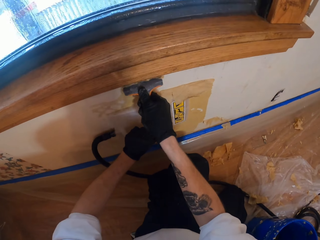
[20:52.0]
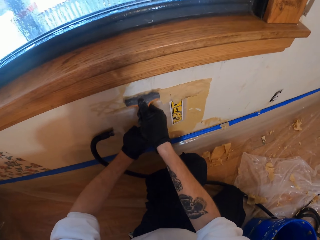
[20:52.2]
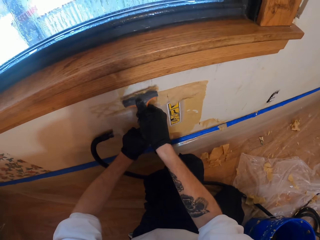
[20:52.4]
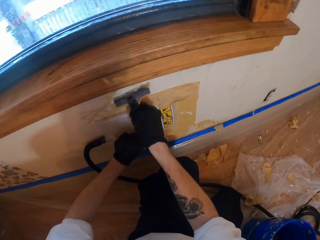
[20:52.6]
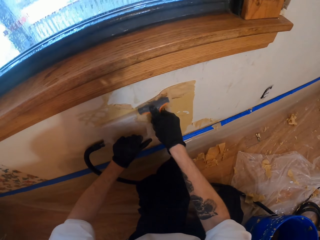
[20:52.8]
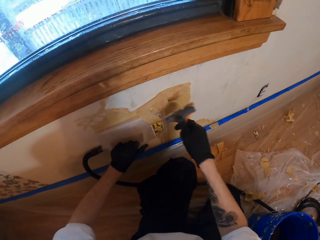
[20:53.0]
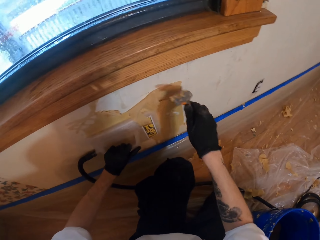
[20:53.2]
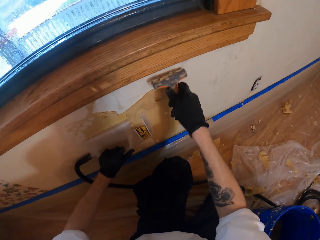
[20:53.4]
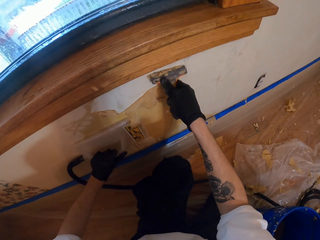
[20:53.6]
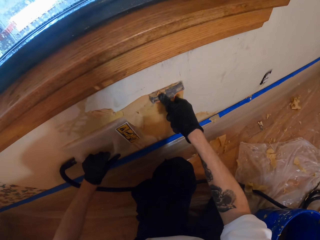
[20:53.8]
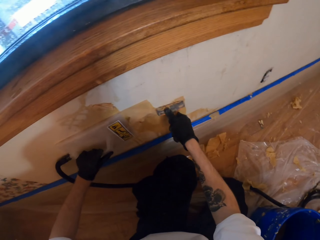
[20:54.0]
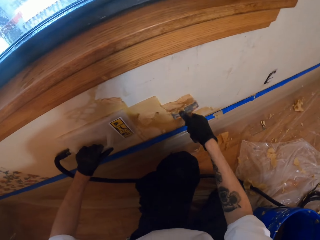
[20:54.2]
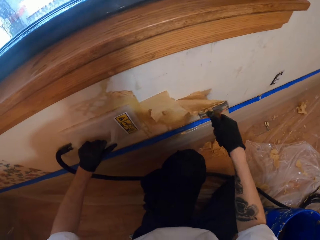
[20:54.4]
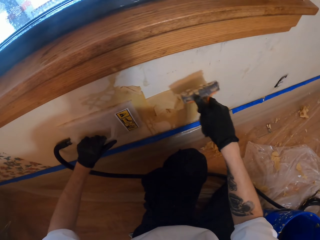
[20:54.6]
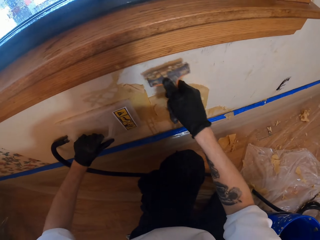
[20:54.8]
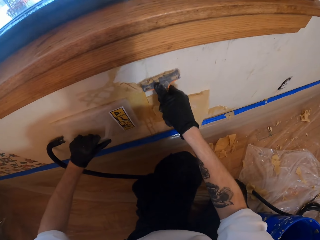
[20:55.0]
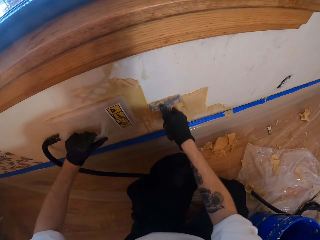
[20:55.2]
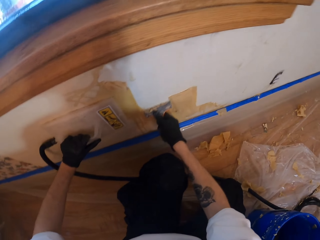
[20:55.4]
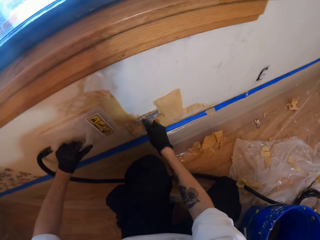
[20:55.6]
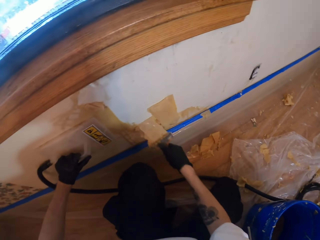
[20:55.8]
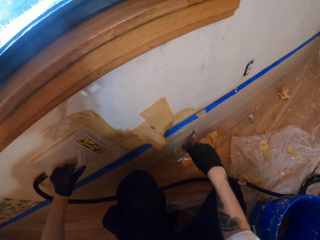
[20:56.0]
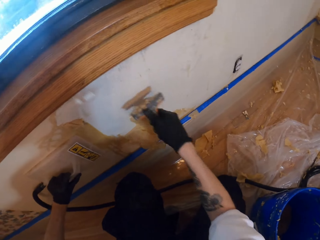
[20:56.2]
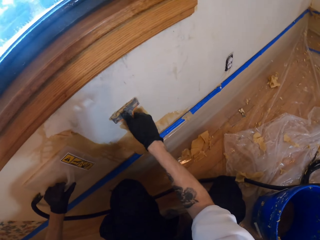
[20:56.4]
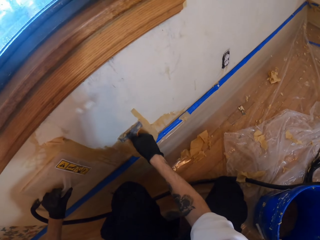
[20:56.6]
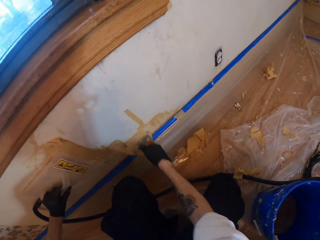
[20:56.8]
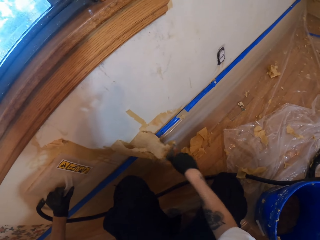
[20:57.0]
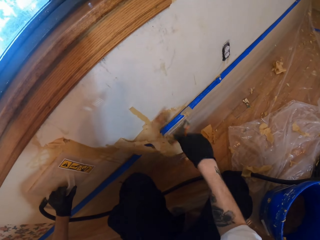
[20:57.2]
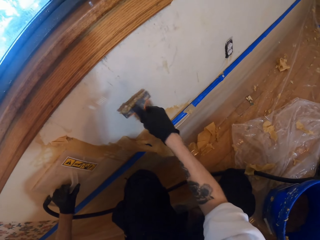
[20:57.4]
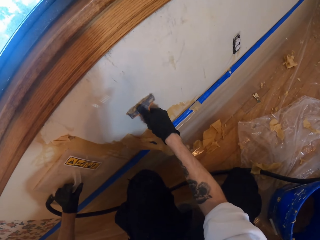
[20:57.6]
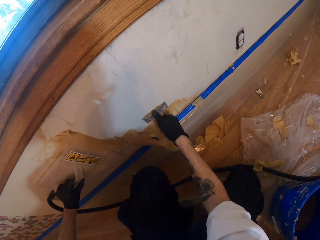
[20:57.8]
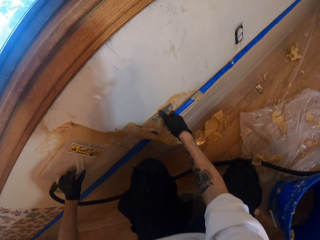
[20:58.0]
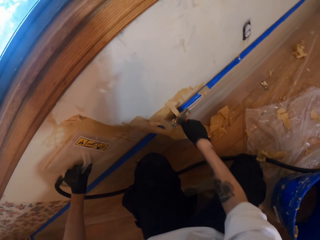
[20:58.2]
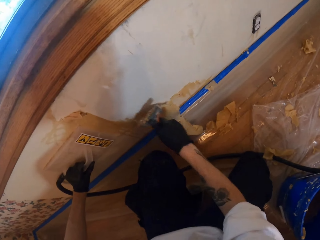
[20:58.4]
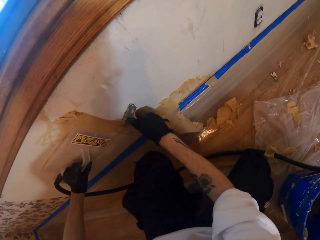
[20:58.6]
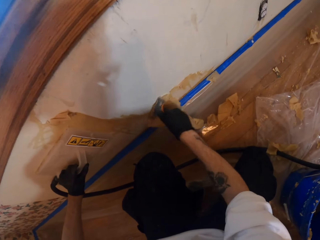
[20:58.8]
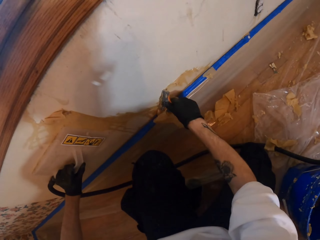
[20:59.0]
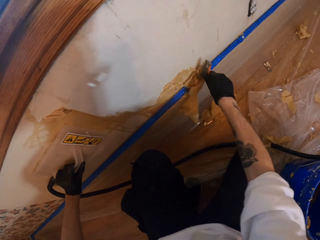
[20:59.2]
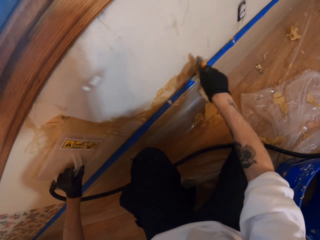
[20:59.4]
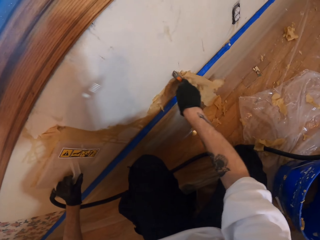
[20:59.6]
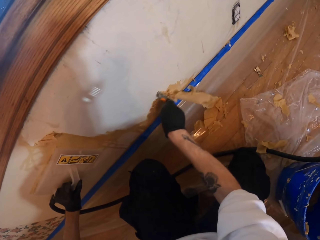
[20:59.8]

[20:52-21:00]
The camera wearer scrapes on the wall.

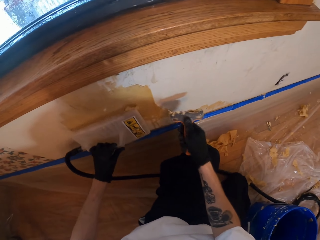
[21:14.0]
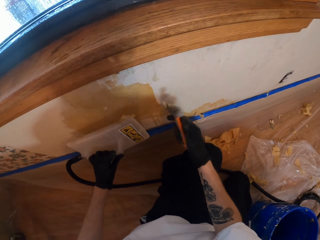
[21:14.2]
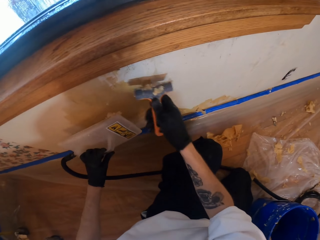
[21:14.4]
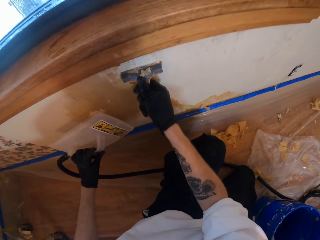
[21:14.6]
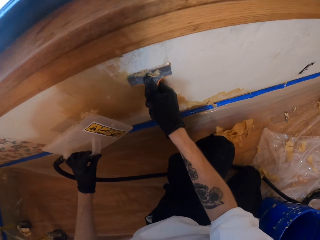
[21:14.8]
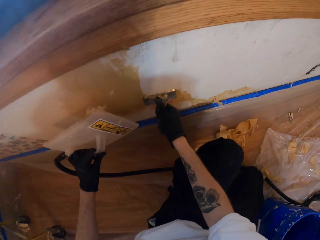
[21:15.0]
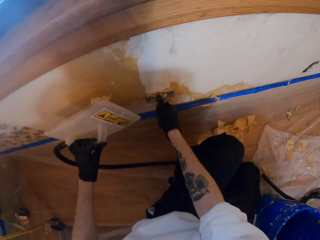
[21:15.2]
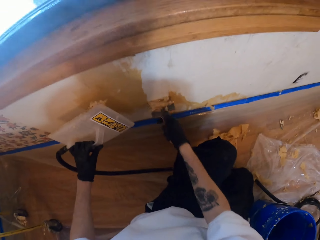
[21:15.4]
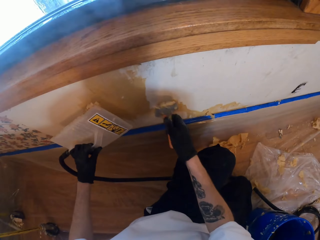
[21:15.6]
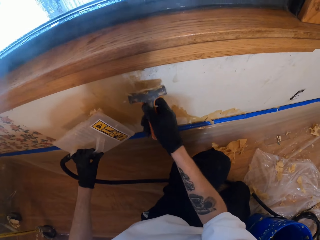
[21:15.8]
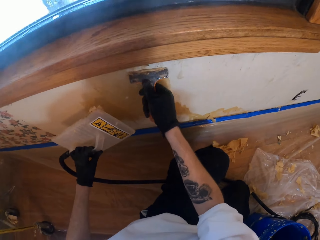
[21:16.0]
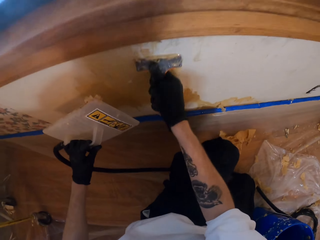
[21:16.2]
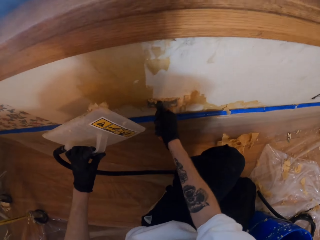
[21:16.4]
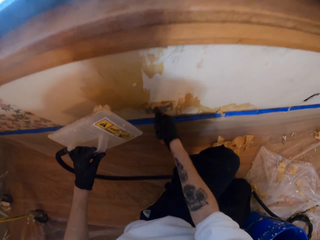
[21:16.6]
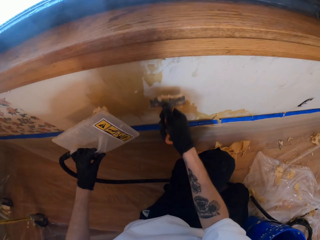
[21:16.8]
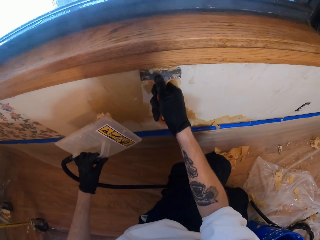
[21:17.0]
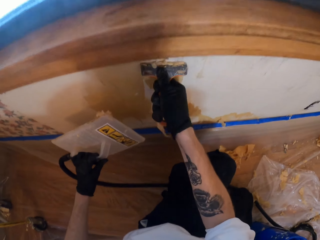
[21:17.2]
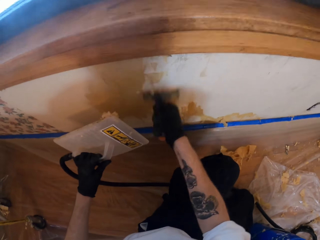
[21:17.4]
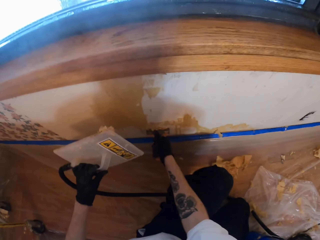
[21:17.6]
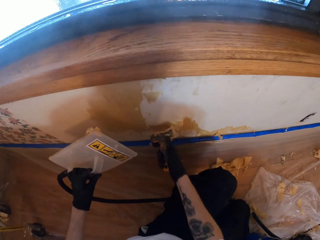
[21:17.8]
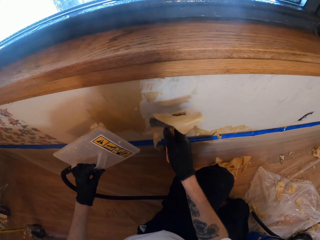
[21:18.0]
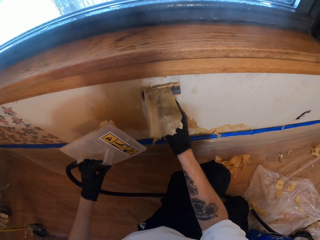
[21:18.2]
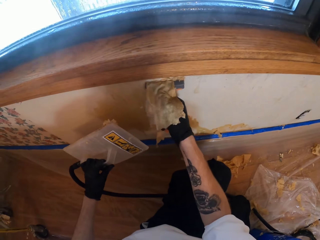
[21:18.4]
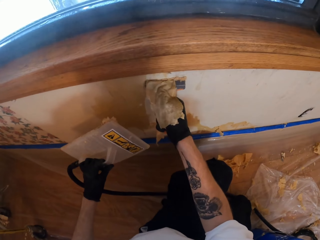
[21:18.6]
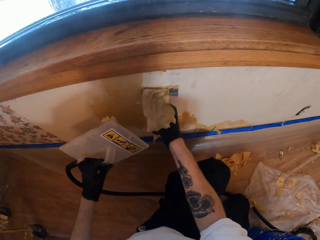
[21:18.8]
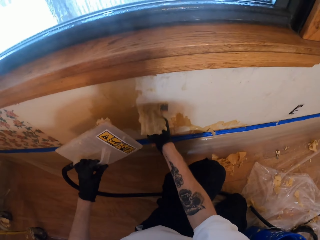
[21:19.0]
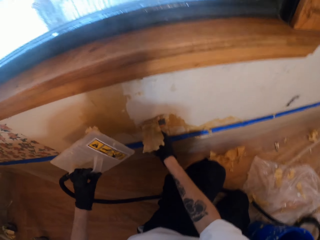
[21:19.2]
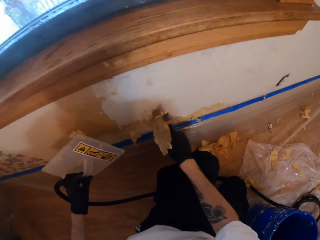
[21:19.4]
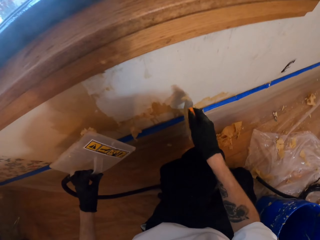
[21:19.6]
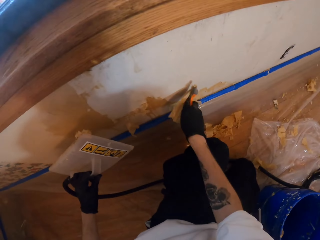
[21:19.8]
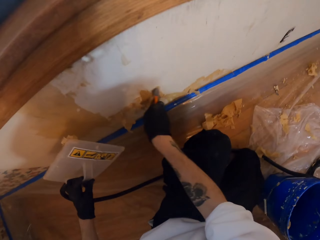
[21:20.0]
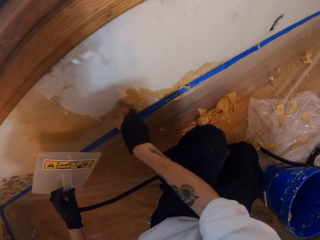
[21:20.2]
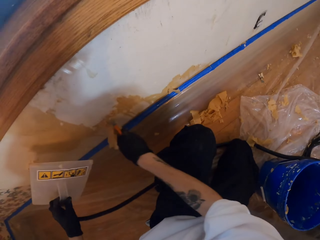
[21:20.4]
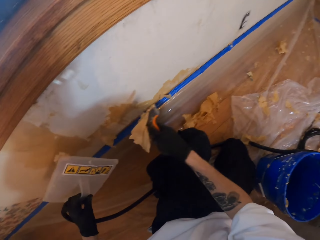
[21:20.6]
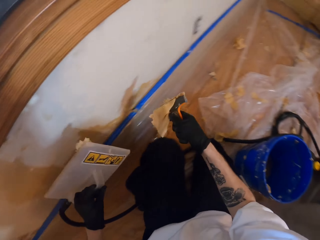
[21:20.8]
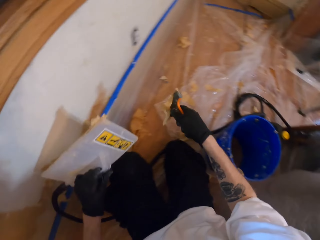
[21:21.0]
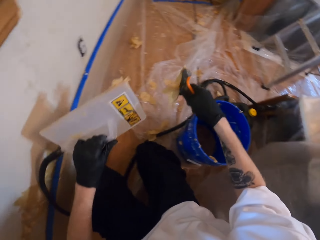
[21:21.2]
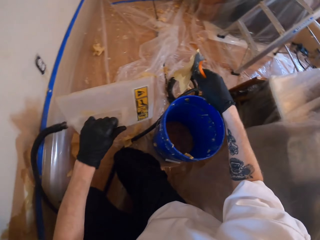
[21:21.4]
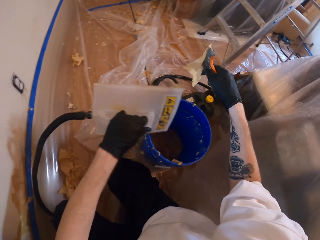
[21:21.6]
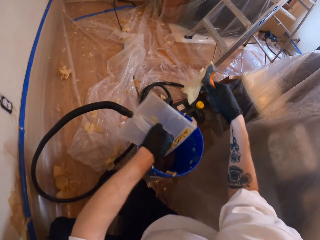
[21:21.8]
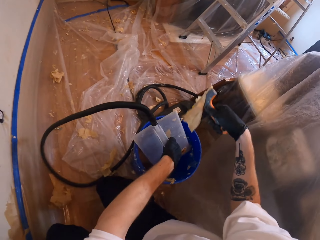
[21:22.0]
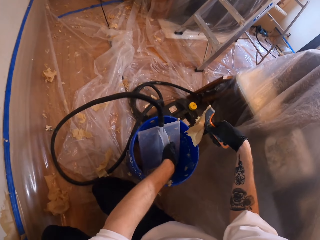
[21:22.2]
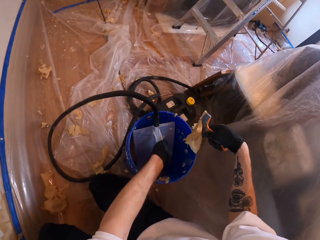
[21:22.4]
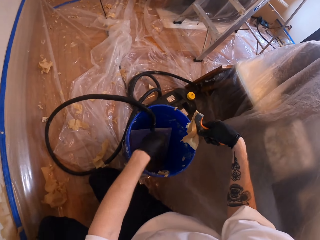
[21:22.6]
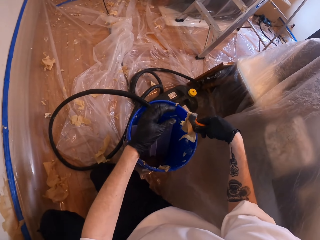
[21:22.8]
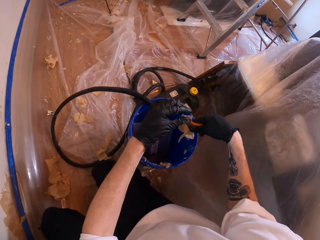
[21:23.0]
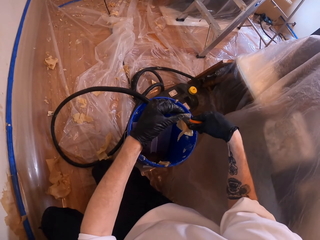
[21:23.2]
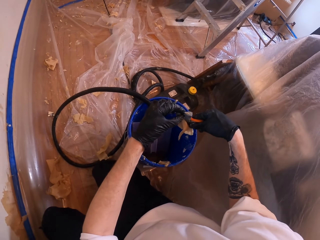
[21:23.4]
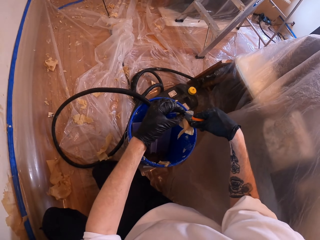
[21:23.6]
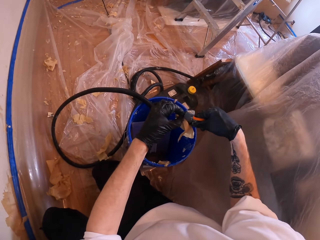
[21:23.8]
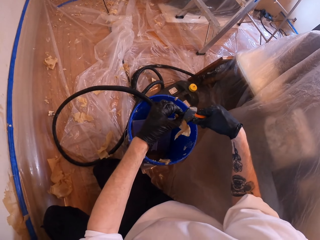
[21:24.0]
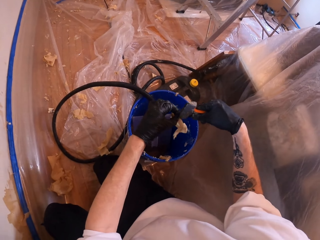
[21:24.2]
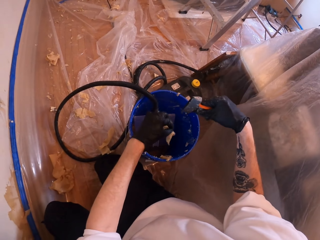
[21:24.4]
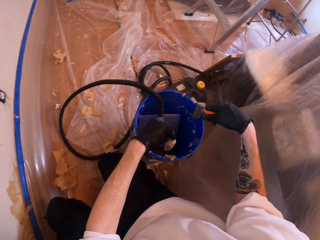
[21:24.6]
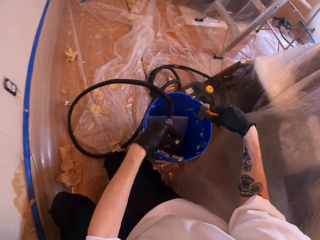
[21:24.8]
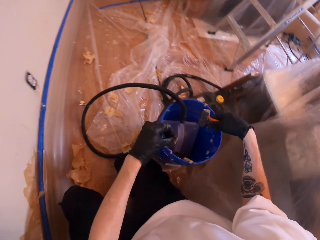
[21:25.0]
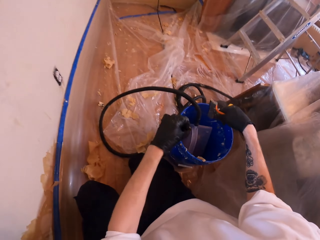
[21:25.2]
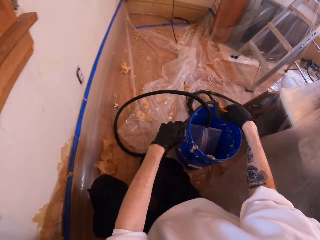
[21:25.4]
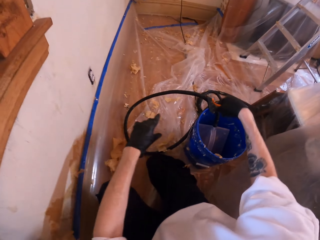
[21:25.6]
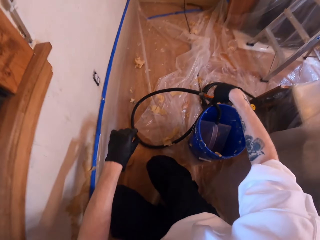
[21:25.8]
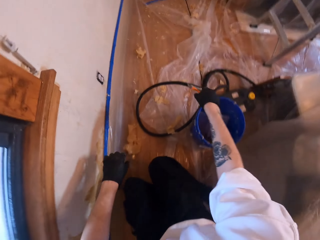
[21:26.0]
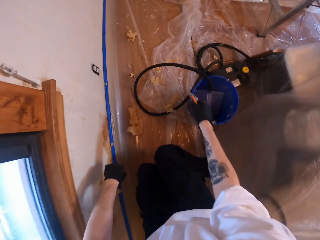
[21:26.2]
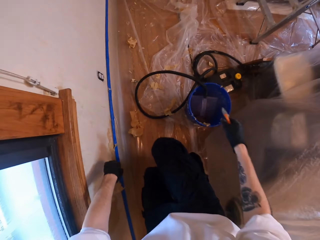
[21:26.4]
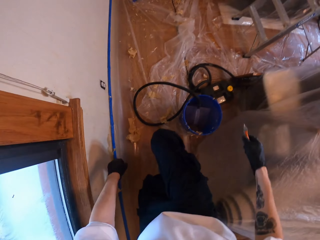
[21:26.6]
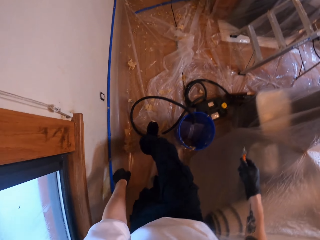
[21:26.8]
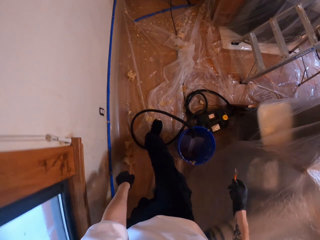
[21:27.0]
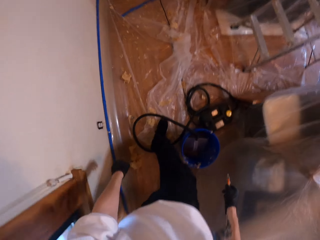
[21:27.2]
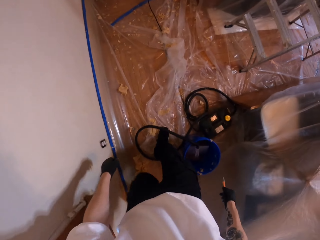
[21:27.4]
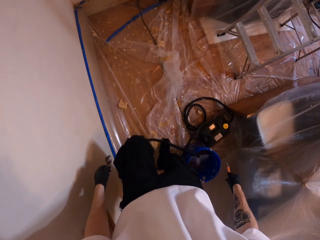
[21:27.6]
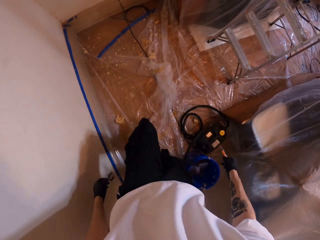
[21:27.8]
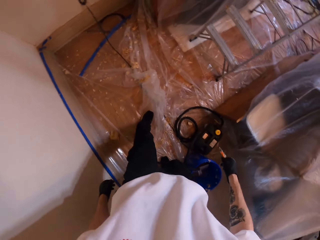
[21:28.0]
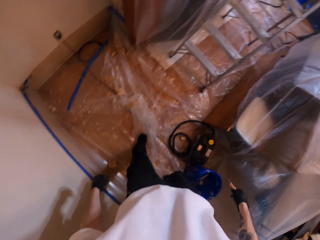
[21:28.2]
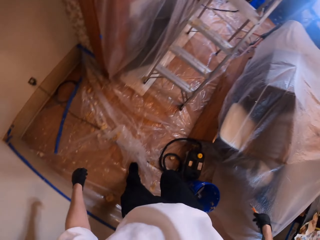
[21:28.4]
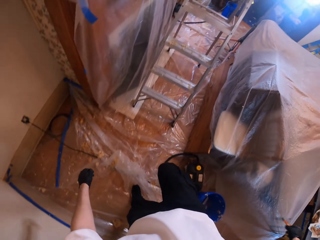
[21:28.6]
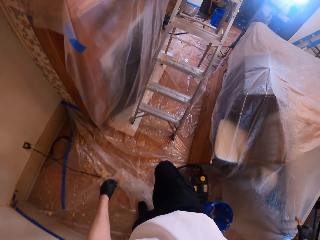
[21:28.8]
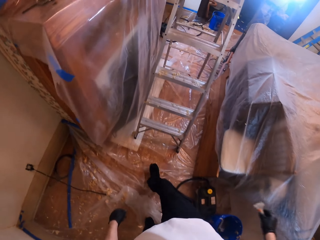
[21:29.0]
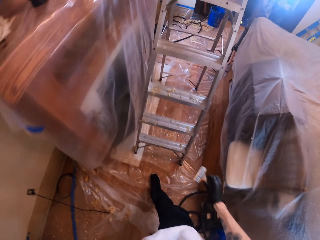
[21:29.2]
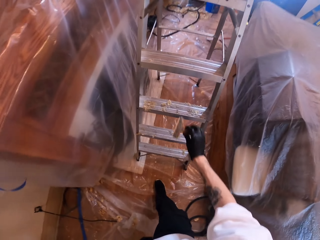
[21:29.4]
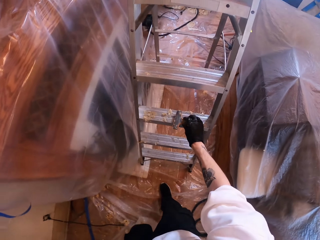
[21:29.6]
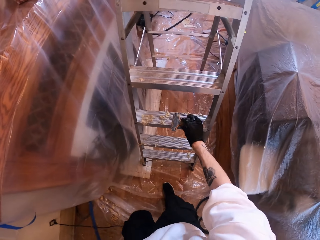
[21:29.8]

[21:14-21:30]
The camera wearer holds the metal. They put the cleaner pipe in the bucket. They hold the scraper. They move around the room.
